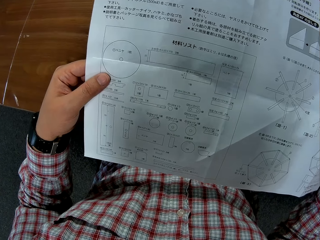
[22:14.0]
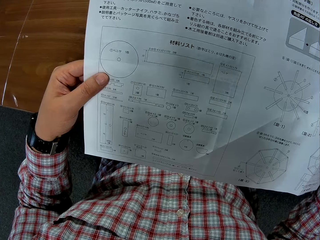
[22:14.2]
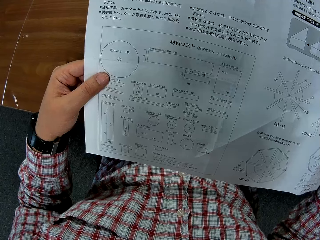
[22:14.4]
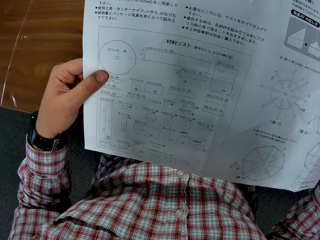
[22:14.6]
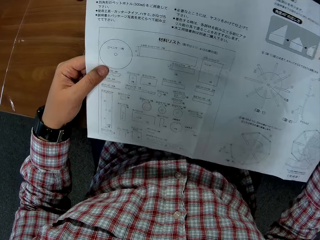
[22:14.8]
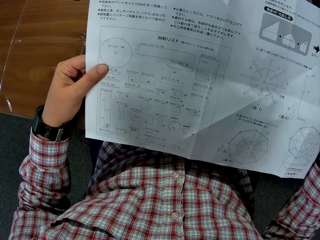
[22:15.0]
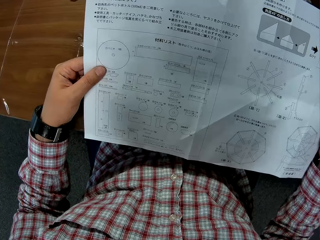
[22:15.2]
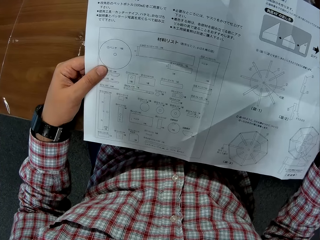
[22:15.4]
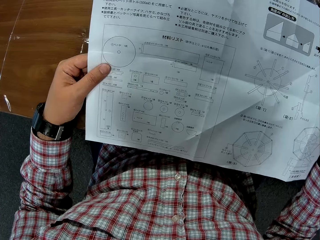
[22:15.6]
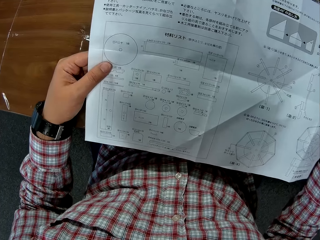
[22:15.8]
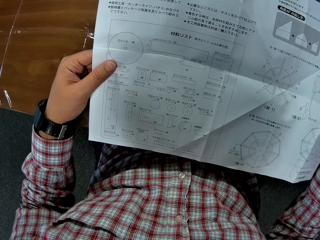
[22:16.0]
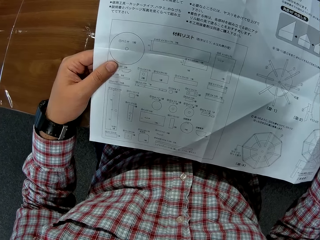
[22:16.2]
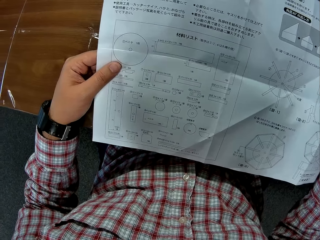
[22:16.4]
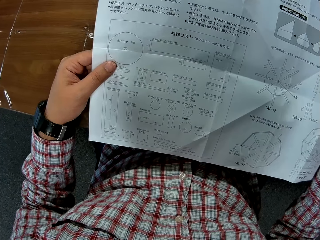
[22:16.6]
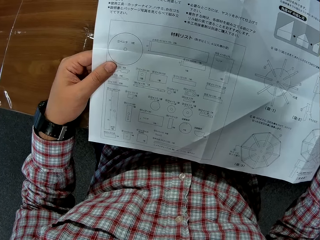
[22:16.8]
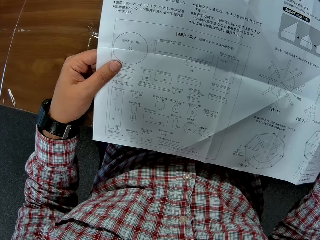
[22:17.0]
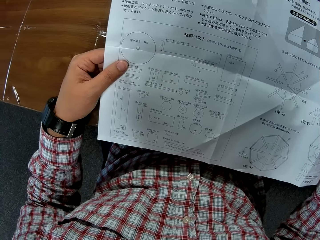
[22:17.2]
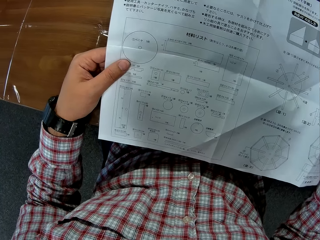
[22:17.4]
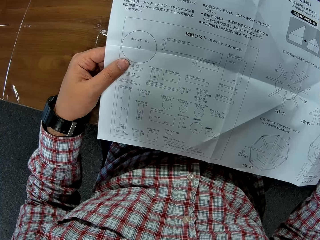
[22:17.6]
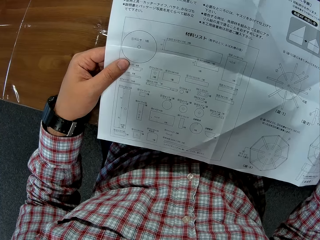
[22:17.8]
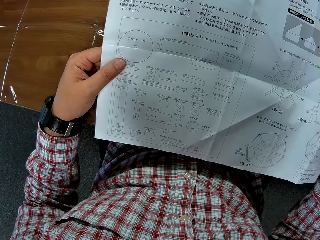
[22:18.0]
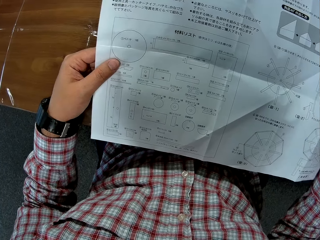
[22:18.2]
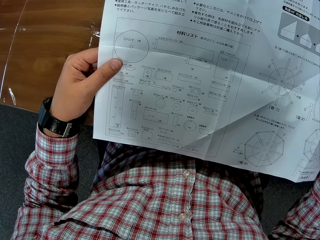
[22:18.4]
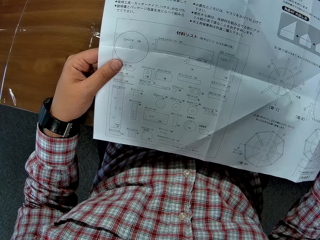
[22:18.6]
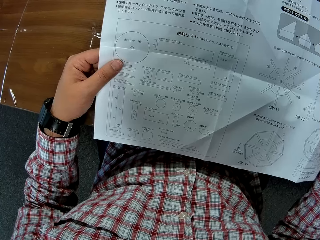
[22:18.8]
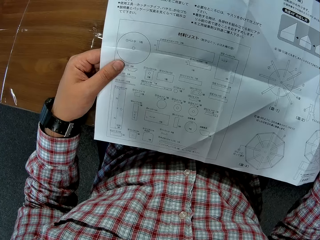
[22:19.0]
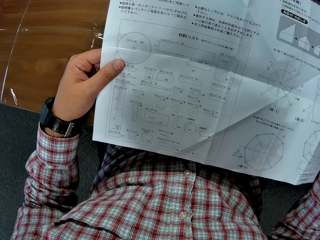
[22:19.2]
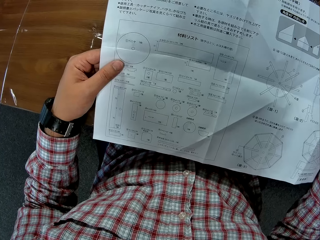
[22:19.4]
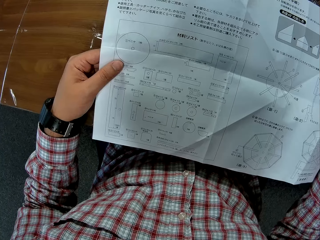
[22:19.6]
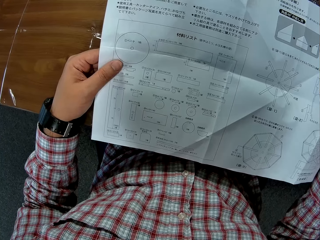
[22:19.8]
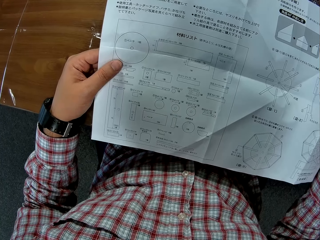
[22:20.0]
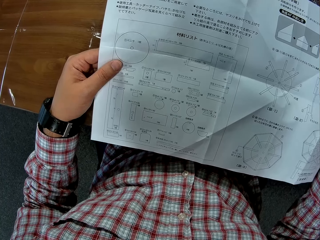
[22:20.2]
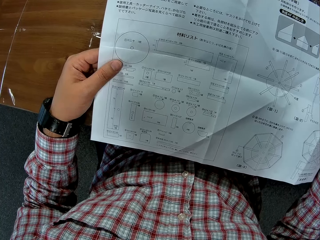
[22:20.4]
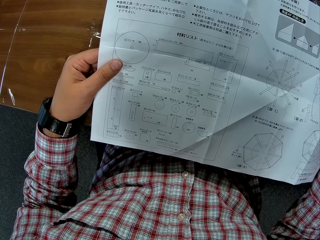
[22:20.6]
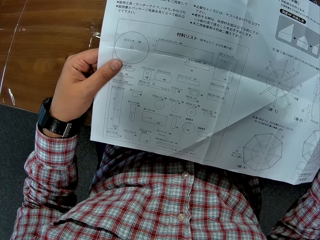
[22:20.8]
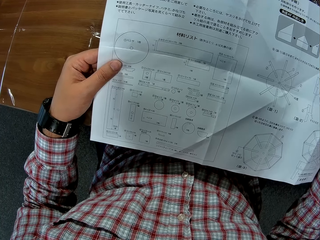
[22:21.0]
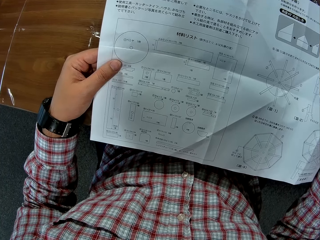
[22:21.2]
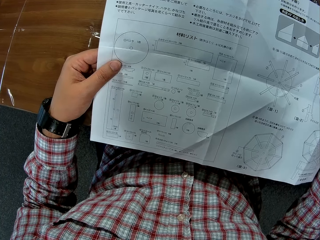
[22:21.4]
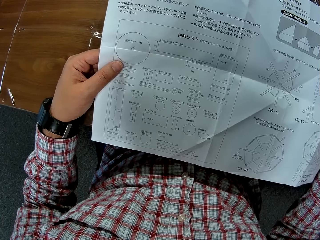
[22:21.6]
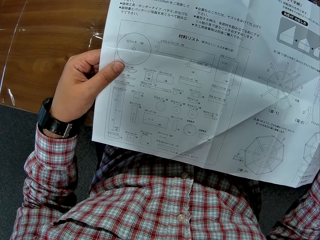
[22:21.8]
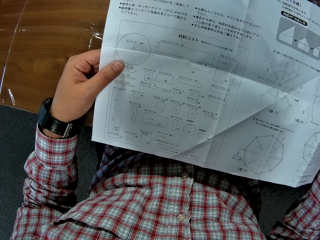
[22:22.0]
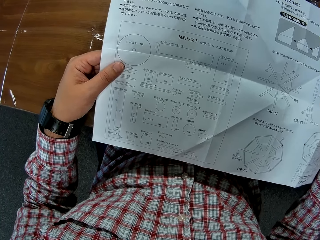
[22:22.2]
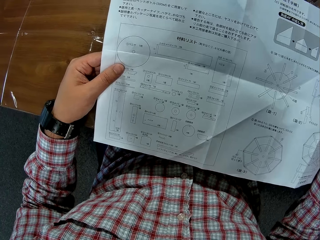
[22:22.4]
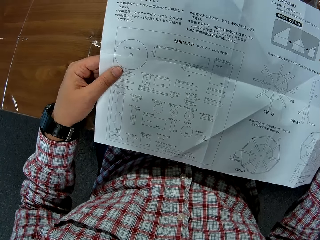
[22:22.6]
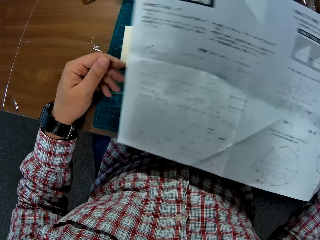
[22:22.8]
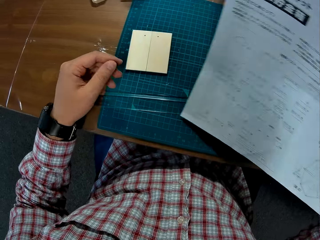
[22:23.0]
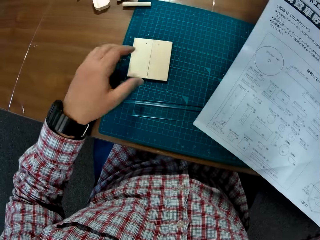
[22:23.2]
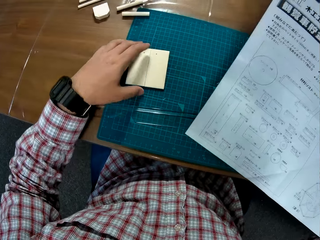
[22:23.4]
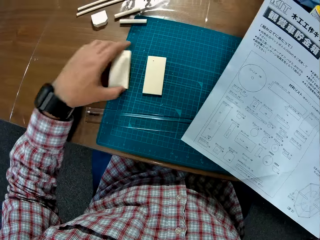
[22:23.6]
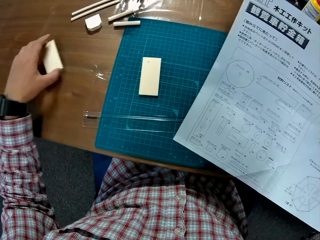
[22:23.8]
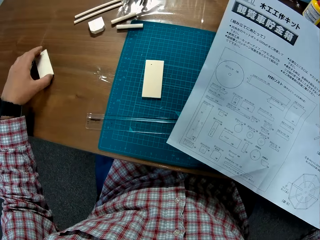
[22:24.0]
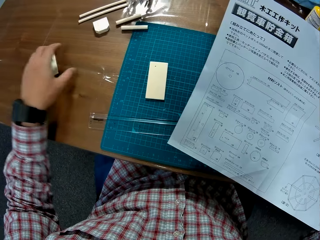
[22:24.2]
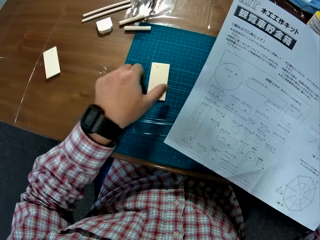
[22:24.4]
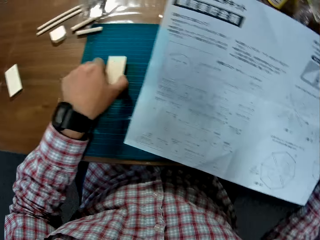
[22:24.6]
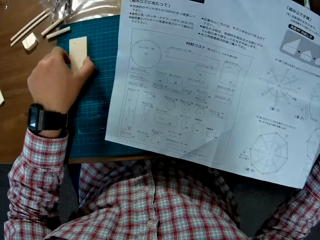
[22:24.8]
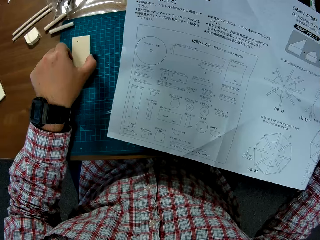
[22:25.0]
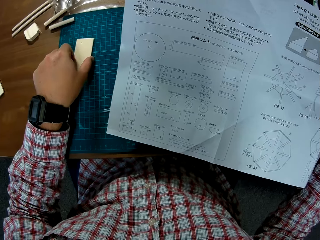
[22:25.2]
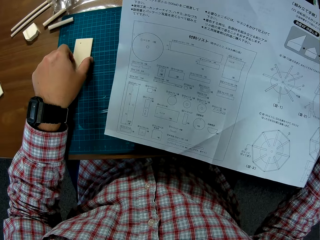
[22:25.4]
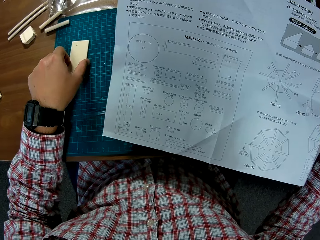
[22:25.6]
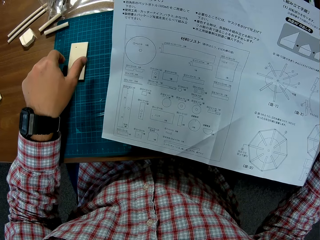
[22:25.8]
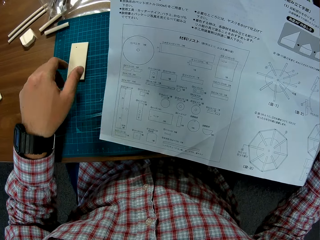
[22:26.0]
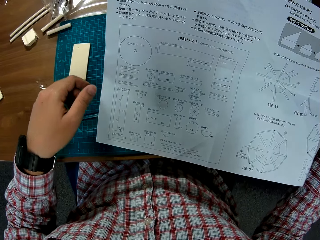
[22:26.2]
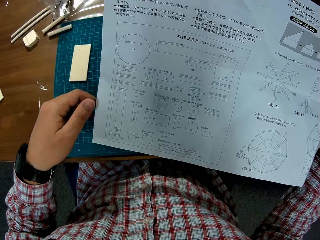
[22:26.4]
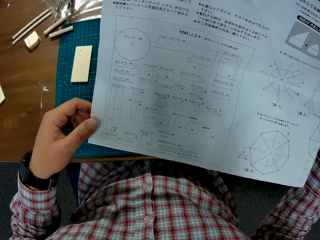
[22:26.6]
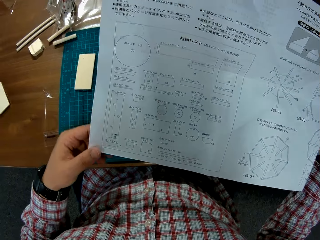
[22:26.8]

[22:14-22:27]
The camera wearer reads the paper. They pick up a piece of wood and drop the piece of wood on the table. They push the pieces of wood aside. They touch a piece of wood on the table.

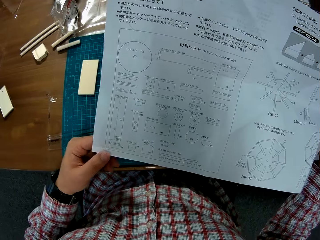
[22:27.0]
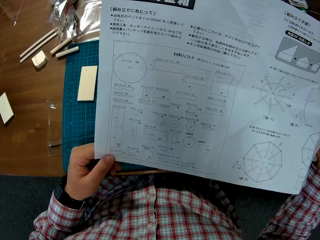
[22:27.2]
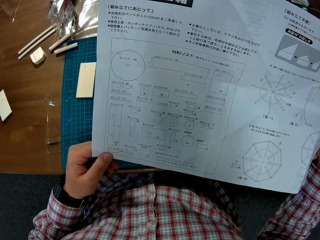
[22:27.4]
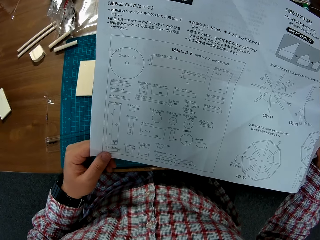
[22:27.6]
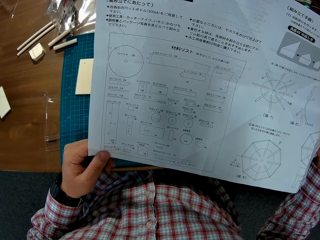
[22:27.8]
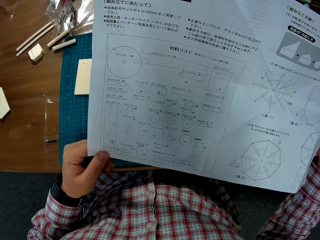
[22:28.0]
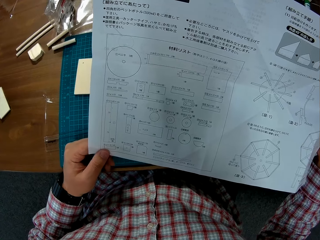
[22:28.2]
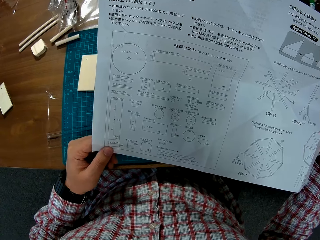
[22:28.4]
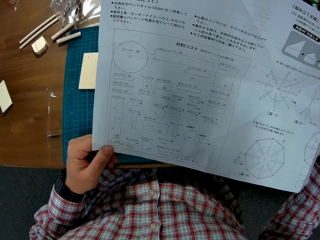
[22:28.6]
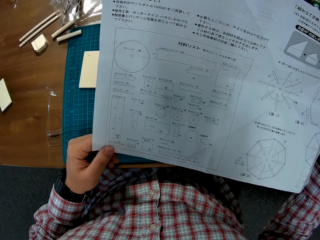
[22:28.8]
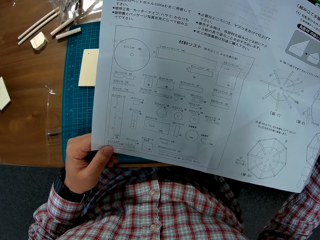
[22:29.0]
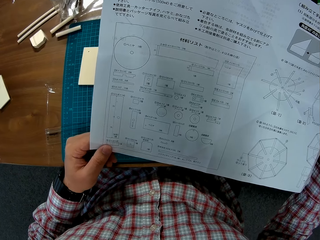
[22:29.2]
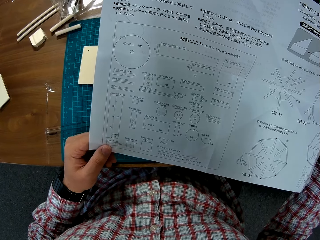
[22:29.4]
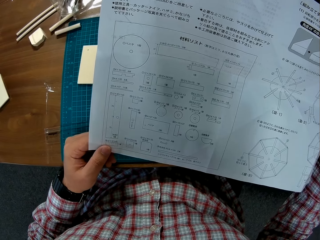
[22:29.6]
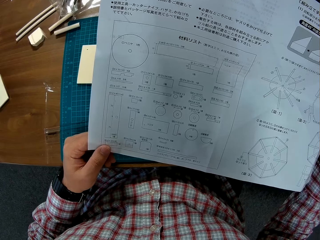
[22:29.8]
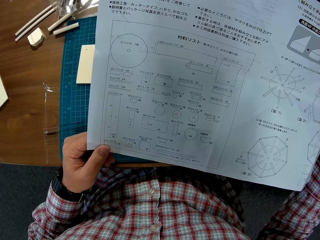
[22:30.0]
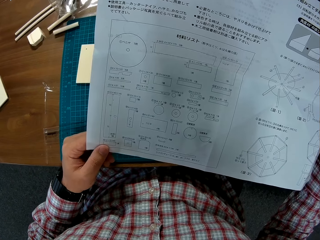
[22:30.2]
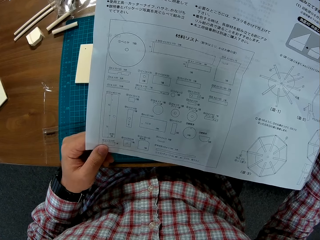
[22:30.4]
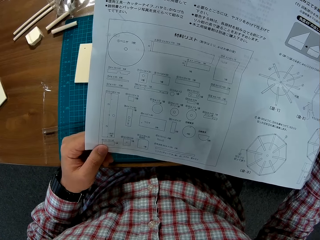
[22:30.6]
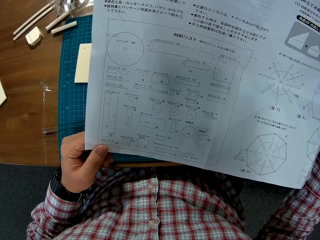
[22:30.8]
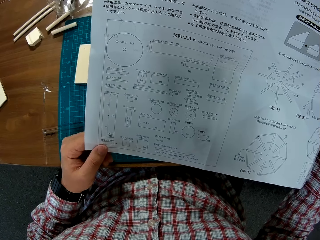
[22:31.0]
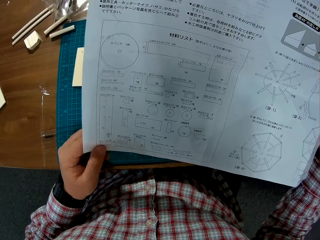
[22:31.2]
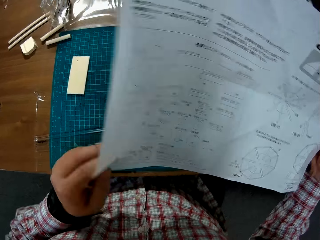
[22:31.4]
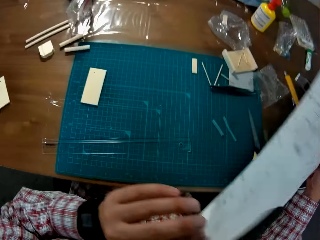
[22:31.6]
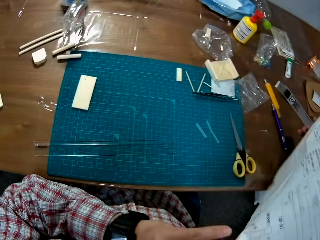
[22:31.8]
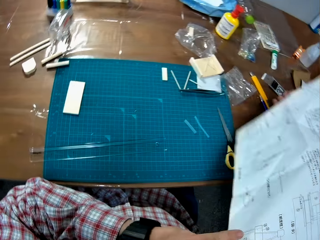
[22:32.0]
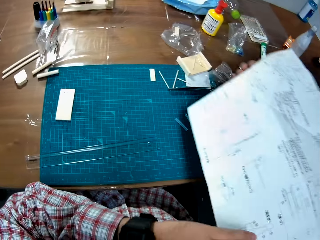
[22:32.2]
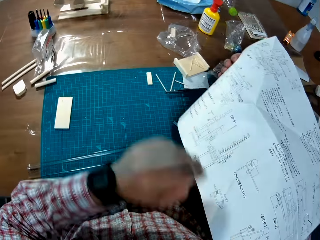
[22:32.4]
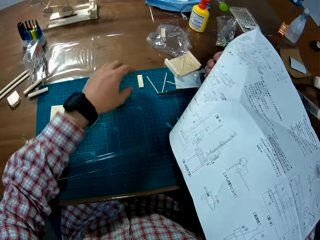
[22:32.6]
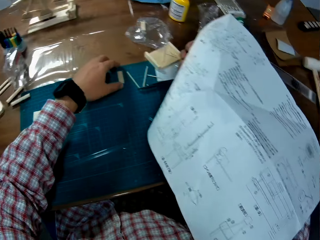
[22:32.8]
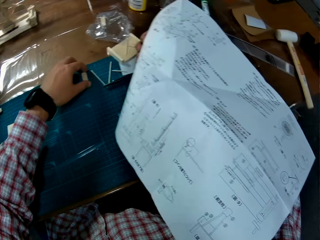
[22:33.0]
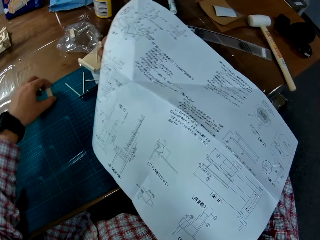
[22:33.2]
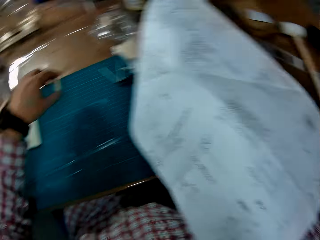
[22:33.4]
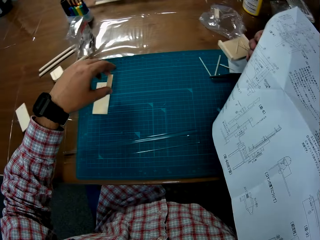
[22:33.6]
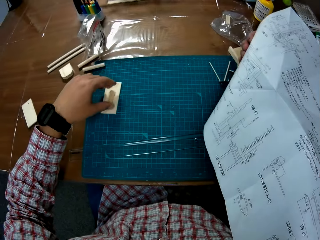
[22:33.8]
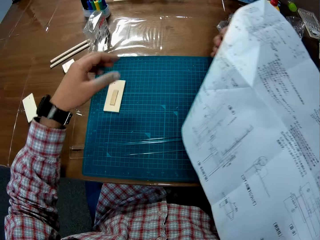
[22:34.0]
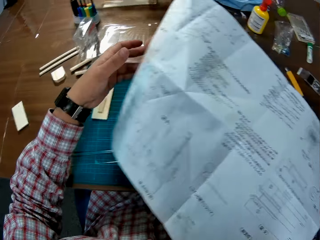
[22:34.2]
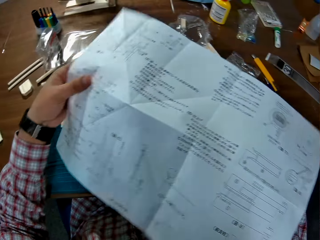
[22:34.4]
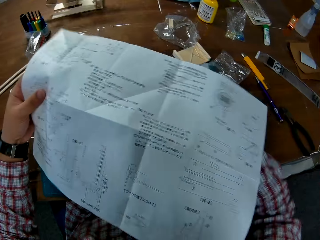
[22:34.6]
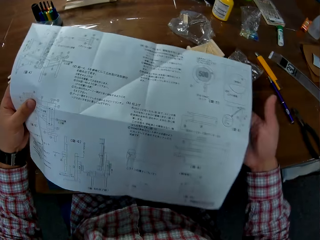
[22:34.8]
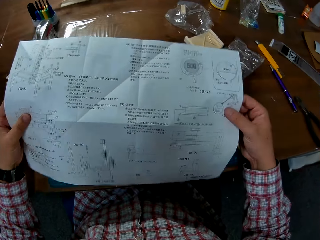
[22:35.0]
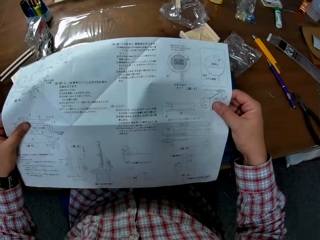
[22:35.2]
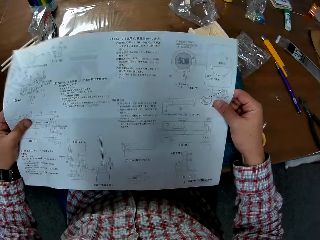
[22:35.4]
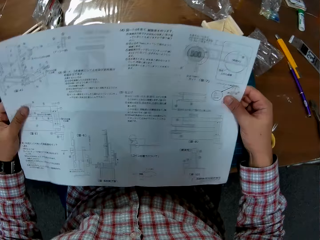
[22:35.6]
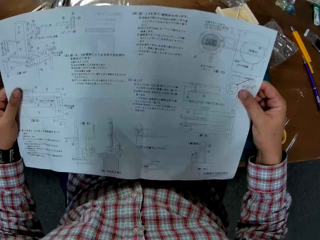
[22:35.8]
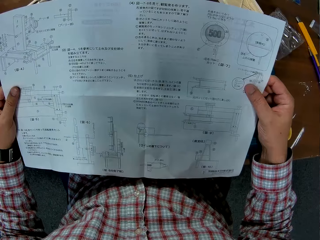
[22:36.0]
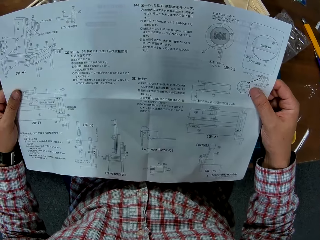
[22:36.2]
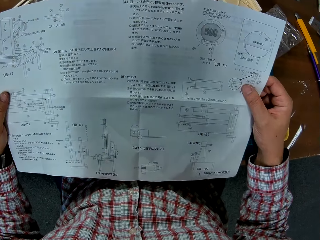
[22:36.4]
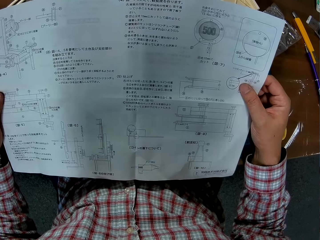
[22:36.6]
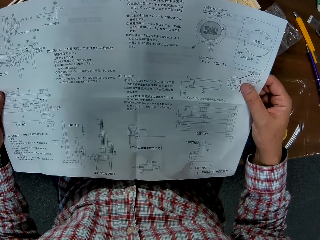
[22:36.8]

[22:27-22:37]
The camera wearer checks the paper. They turn the paper over. They pick up a small piece of wood from the table and drop the piece of wood on the table. They stare at the paper.
